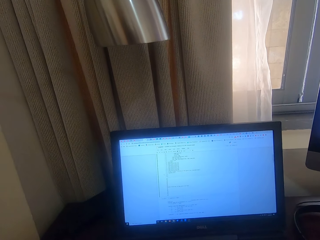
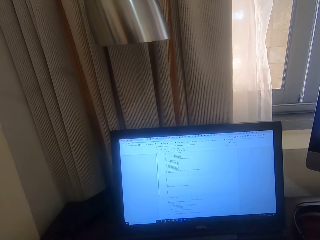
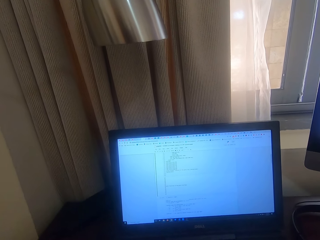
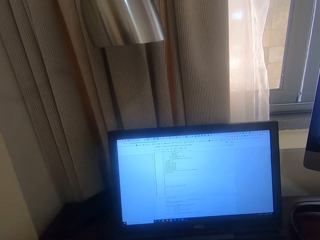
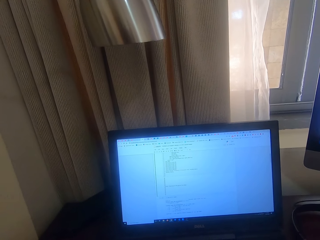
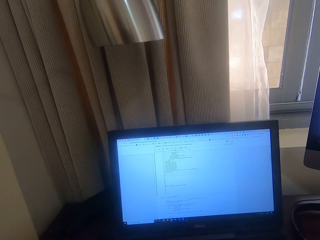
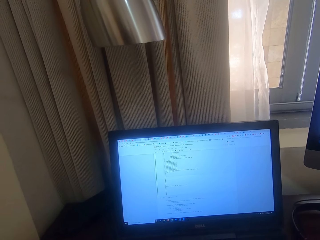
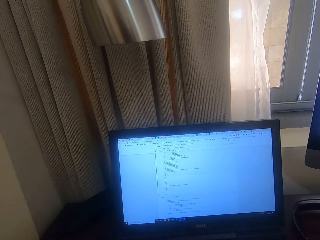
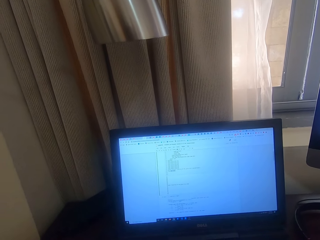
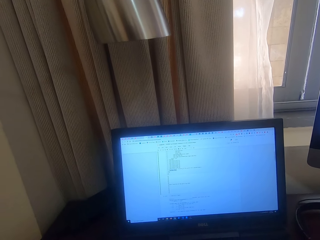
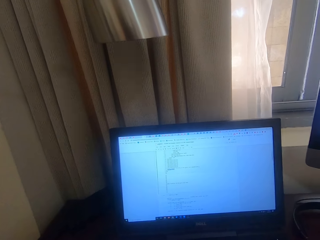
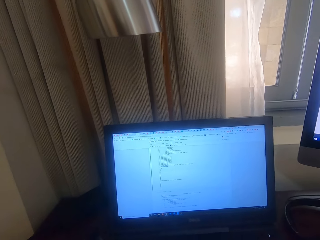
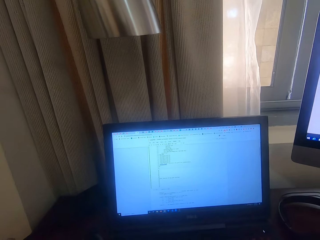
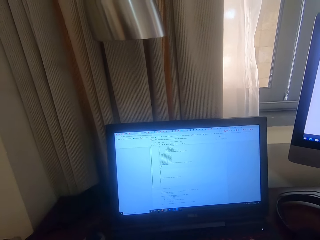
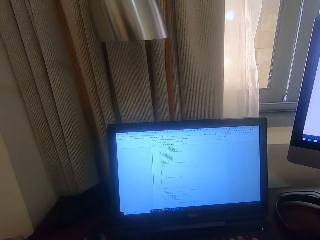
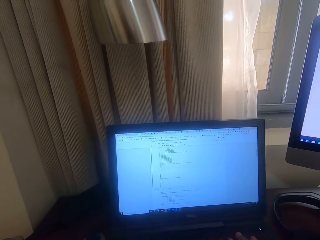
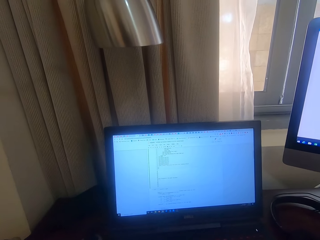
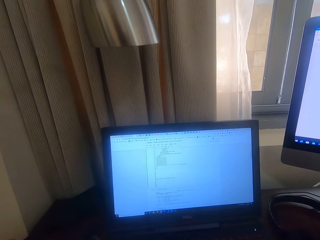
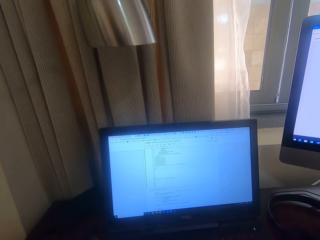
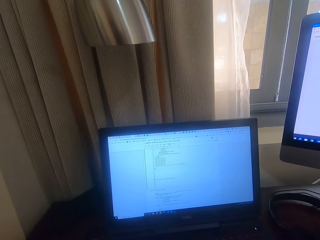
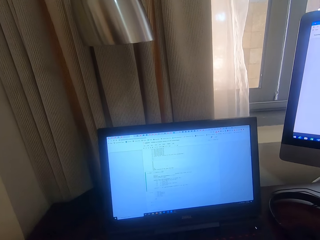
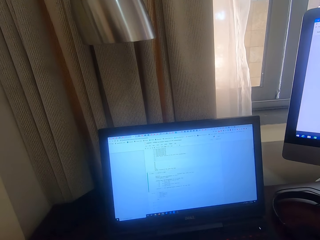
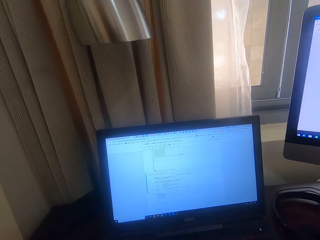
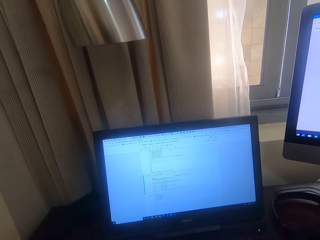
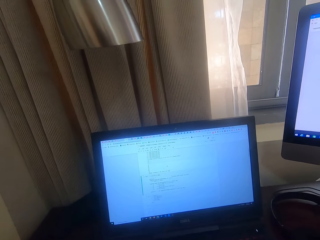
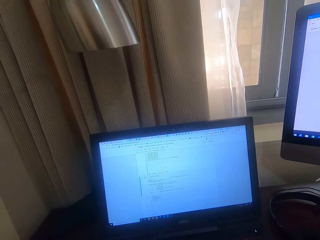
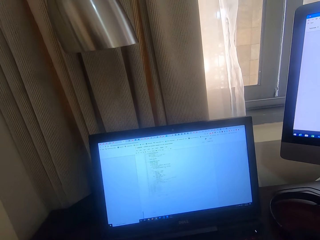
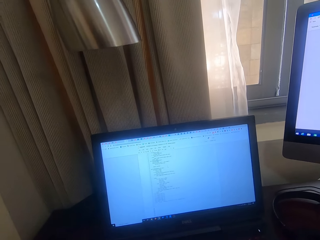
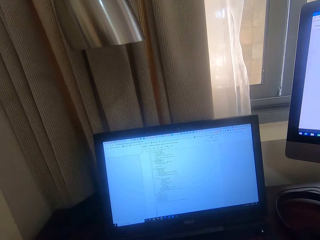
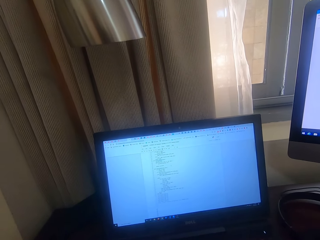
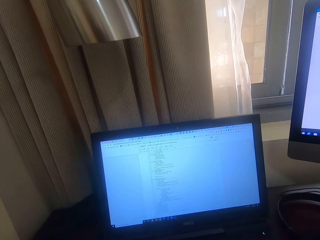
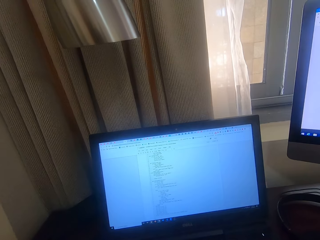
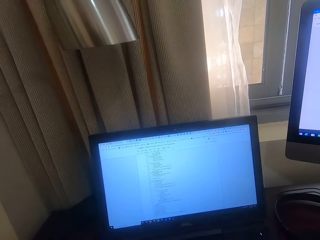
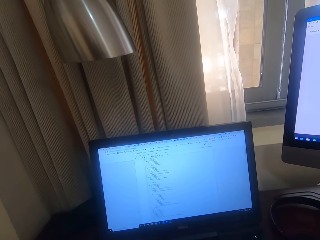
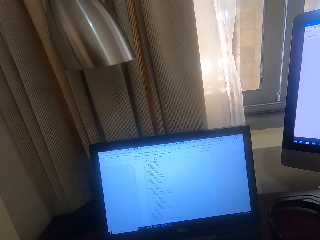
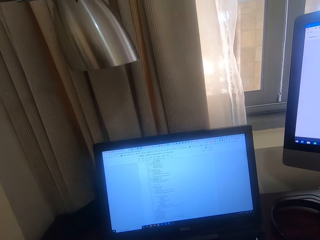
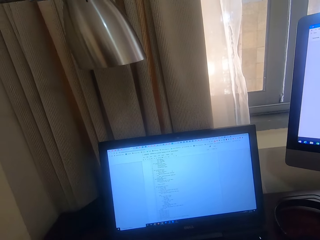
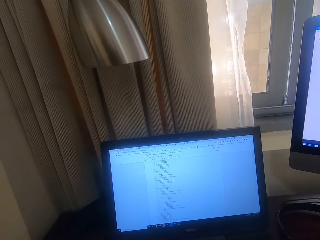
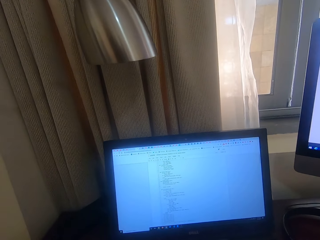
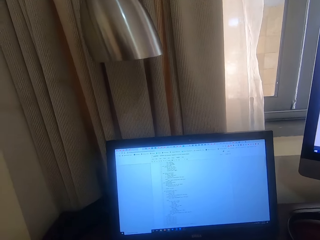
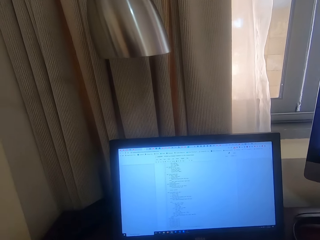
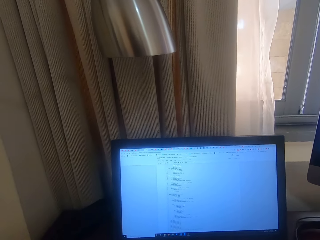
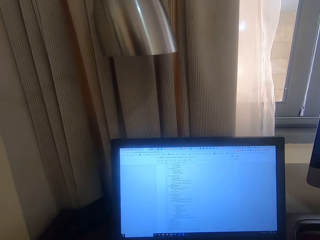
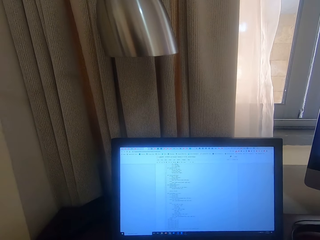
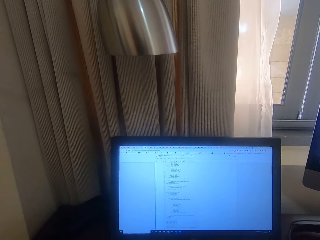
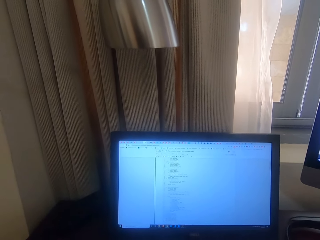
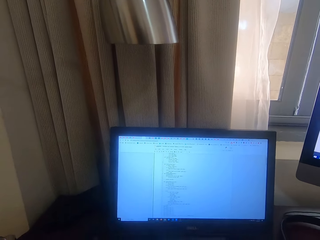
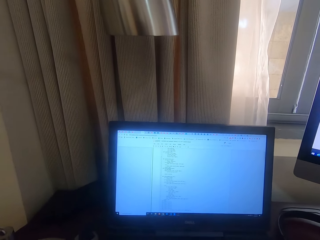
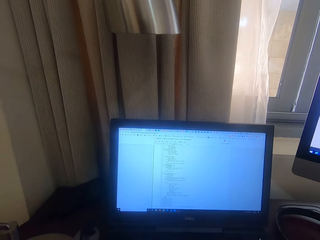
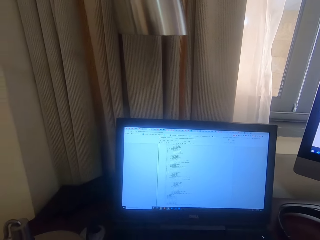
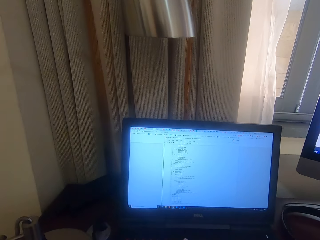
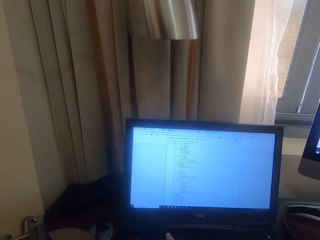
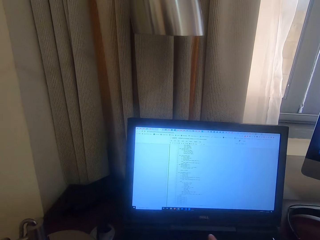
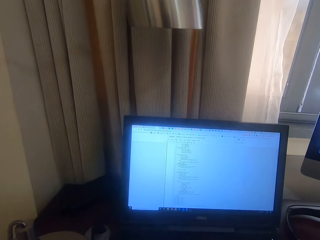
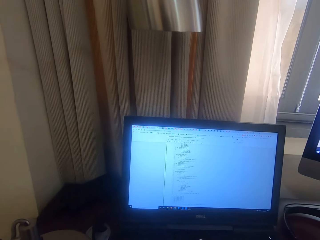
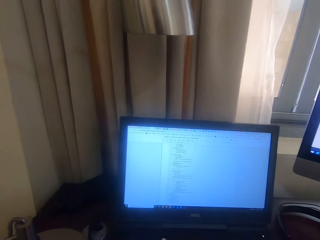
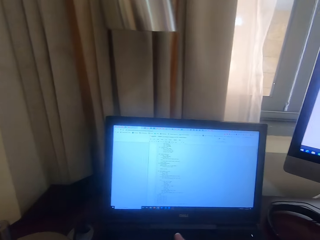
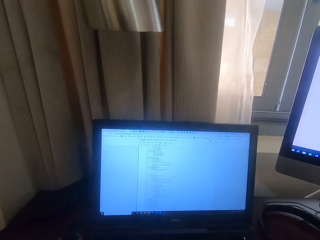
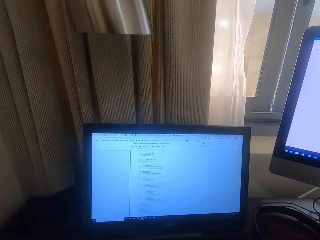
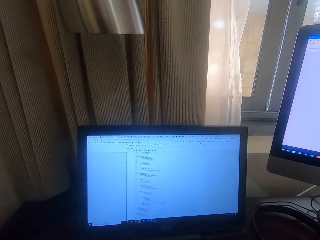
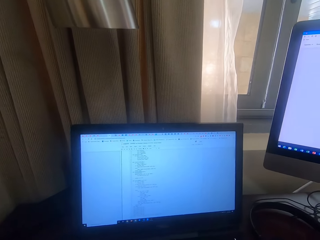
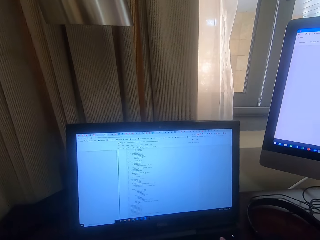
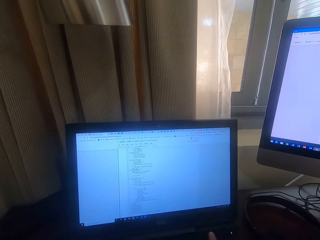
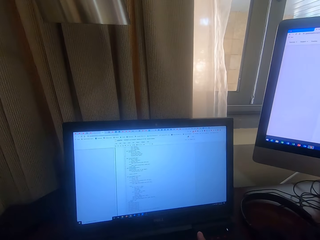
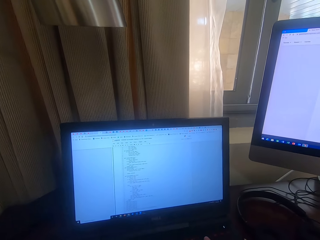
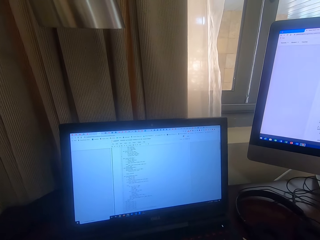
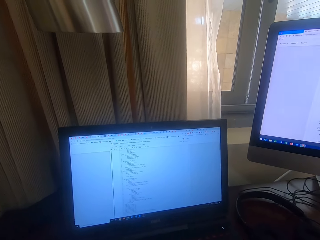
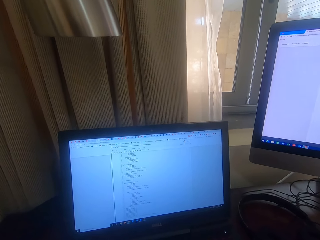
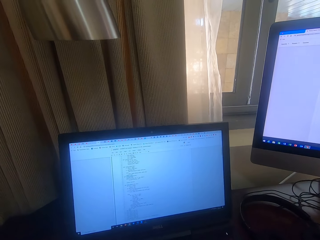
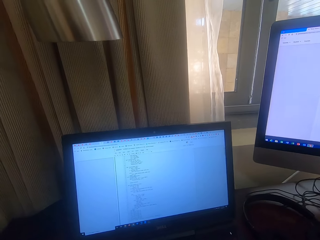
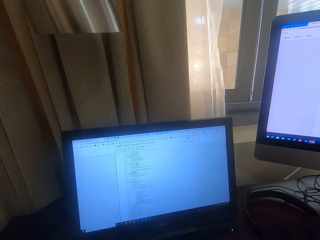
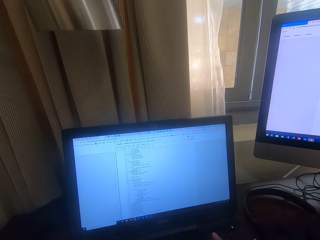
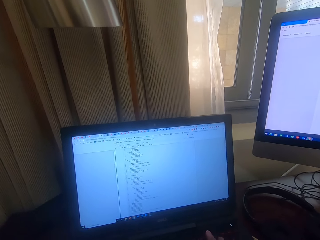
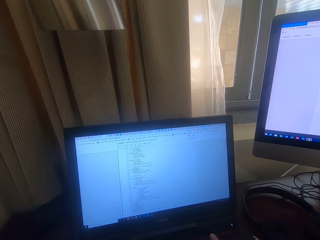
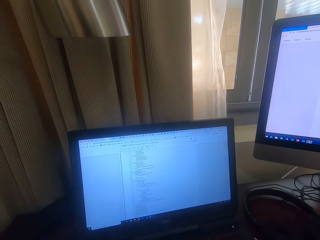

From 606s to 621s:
The camera wearer gestures out.

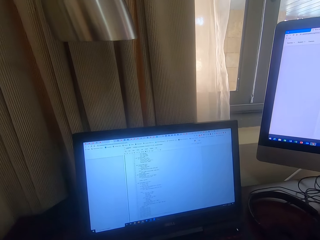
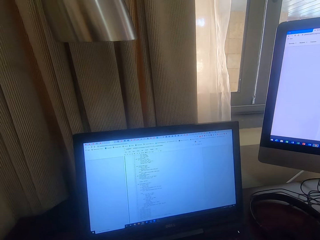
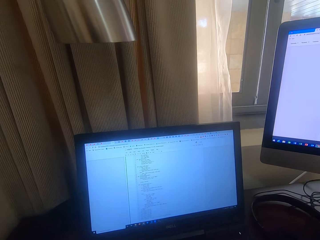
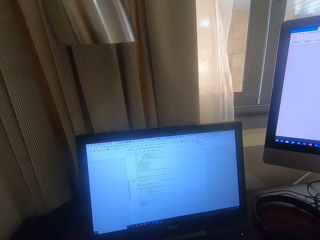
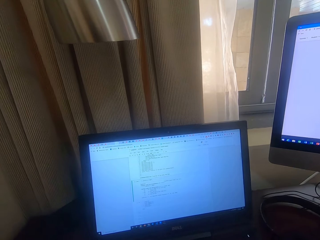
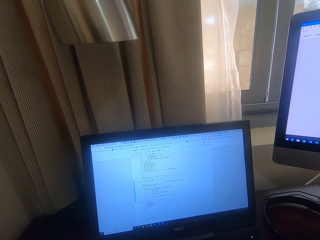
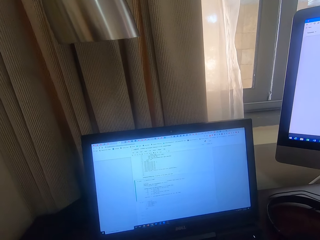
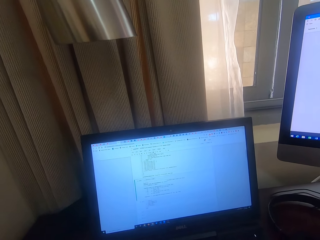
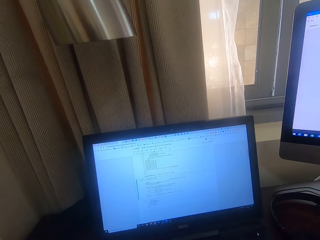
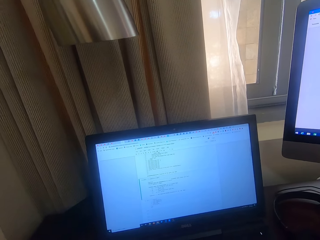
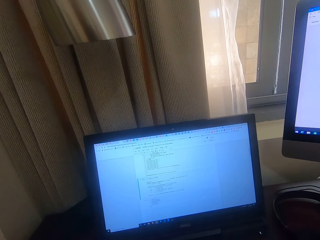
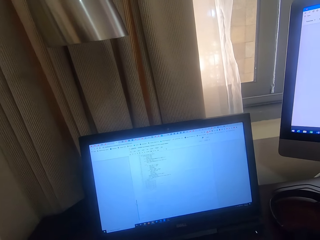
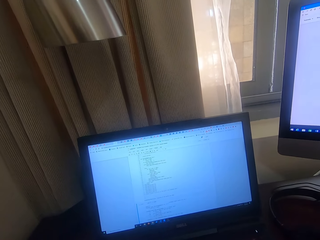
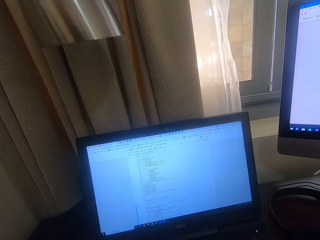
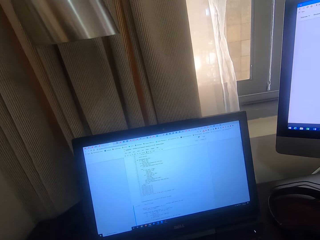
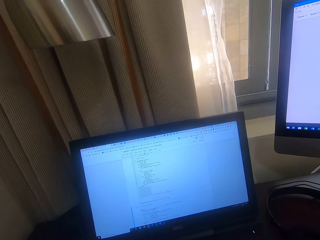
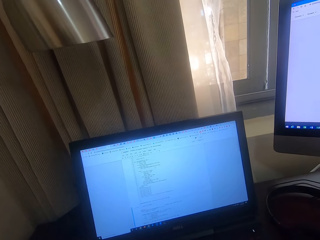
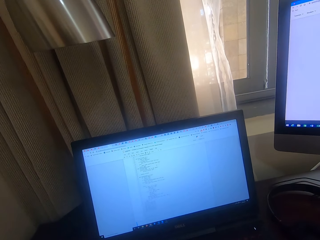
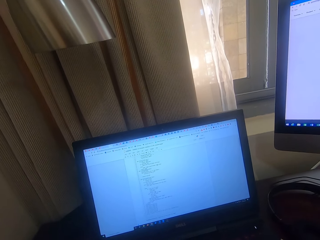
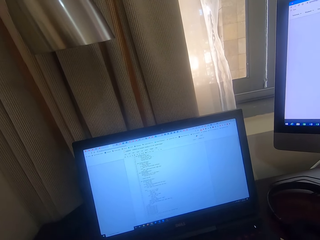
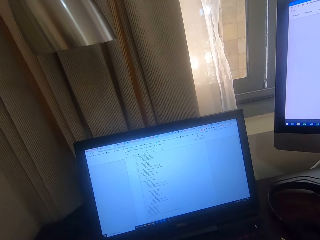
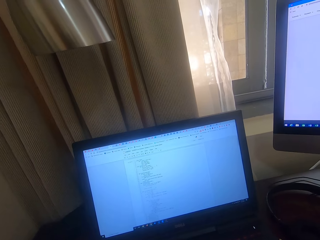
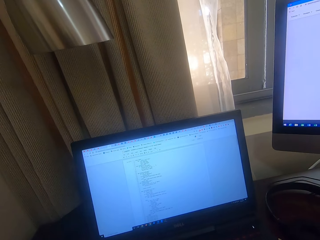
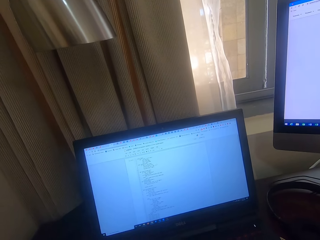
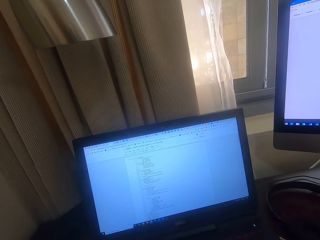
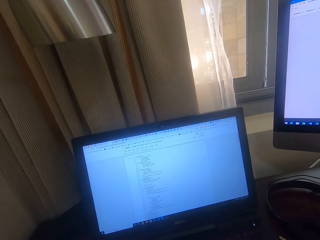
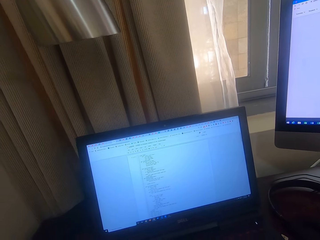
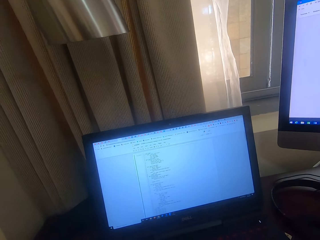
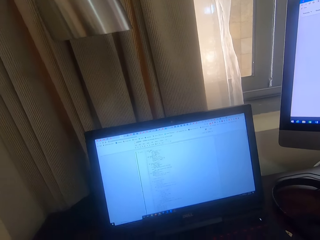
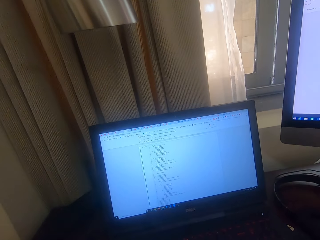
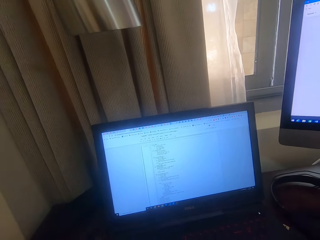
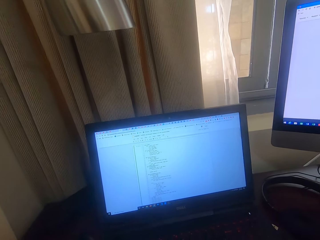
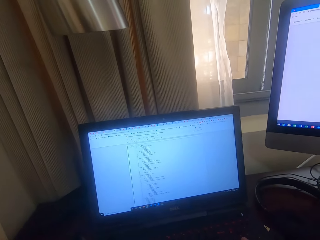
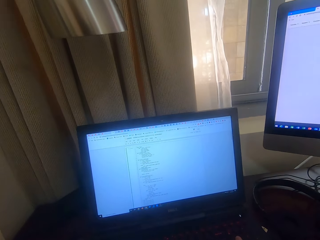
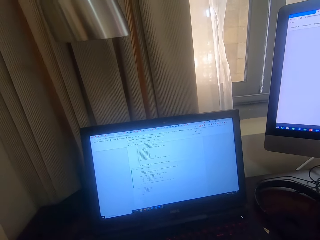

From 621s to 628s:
The camera wearer taps on the keyboard.
